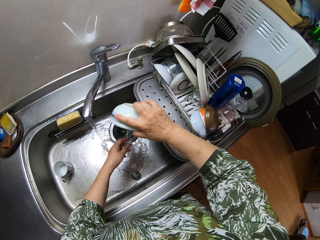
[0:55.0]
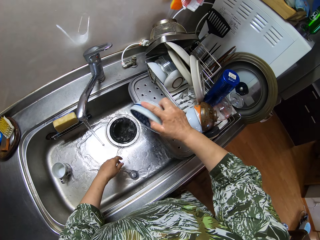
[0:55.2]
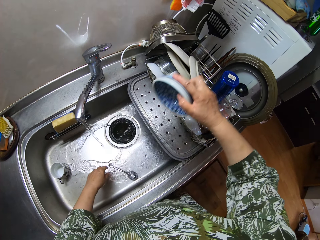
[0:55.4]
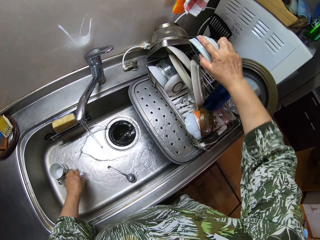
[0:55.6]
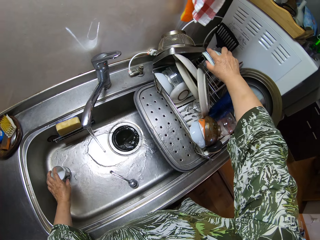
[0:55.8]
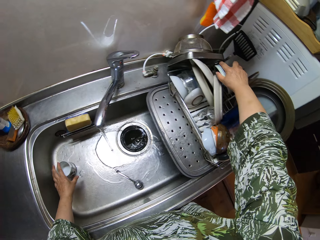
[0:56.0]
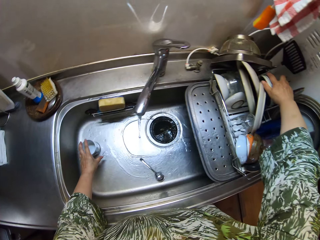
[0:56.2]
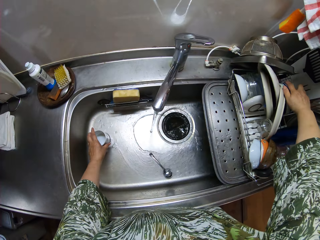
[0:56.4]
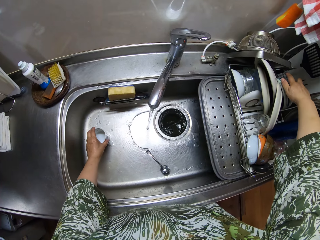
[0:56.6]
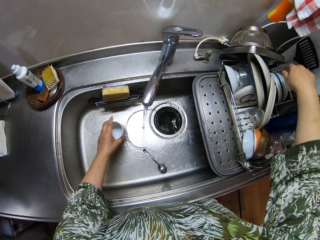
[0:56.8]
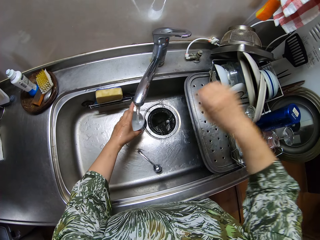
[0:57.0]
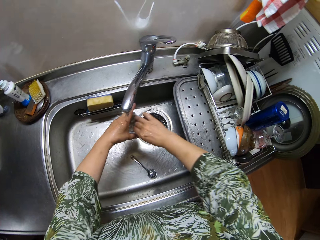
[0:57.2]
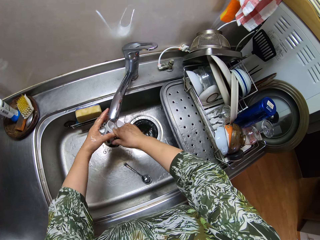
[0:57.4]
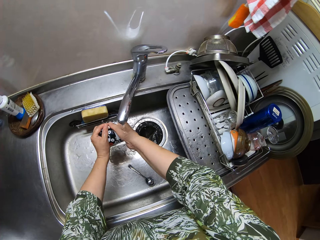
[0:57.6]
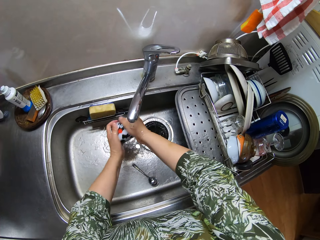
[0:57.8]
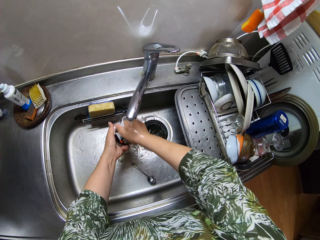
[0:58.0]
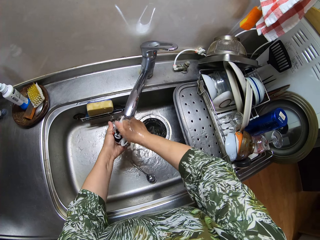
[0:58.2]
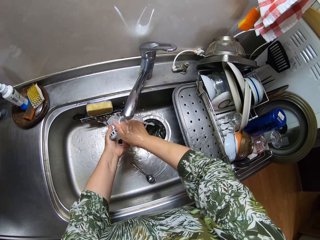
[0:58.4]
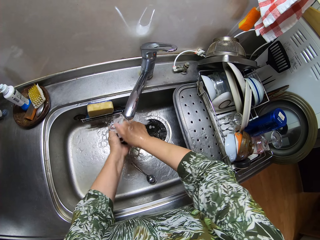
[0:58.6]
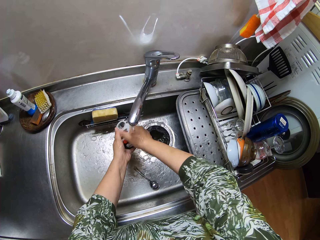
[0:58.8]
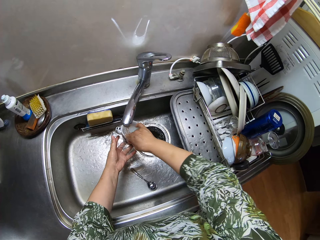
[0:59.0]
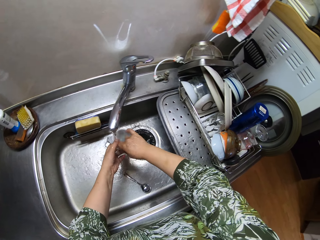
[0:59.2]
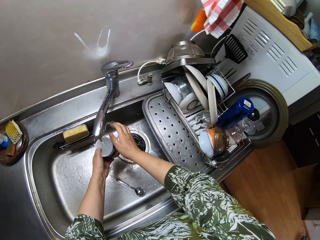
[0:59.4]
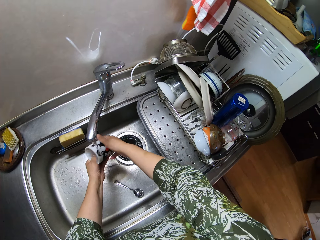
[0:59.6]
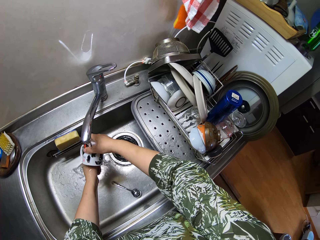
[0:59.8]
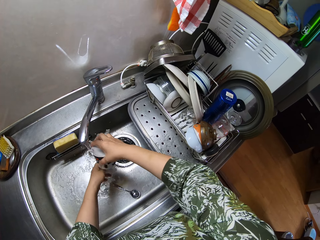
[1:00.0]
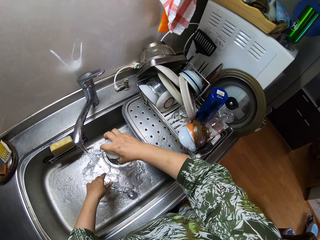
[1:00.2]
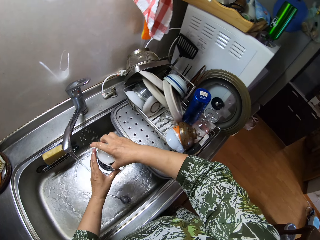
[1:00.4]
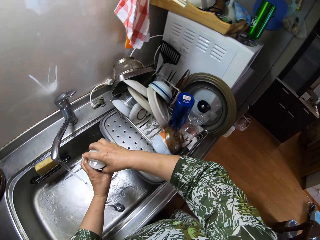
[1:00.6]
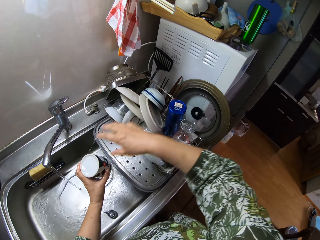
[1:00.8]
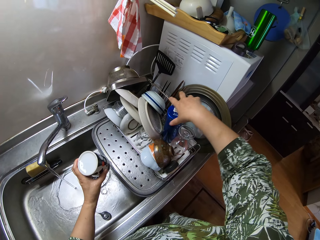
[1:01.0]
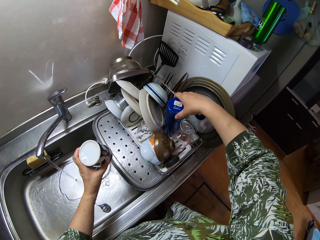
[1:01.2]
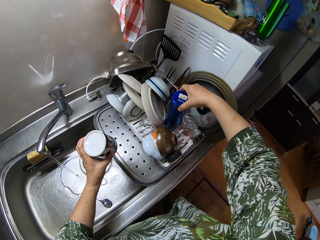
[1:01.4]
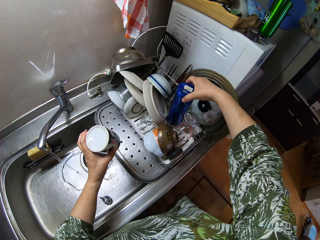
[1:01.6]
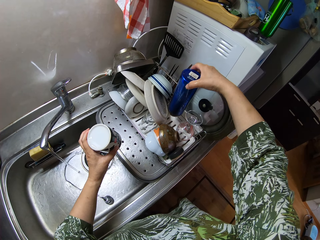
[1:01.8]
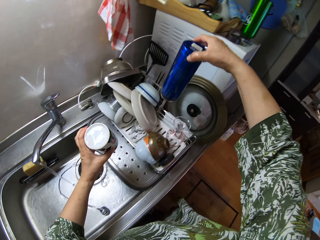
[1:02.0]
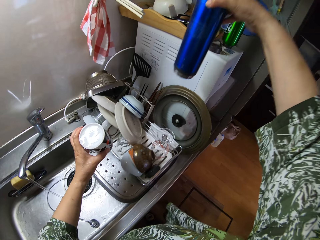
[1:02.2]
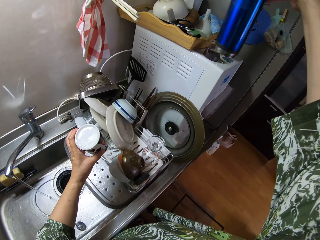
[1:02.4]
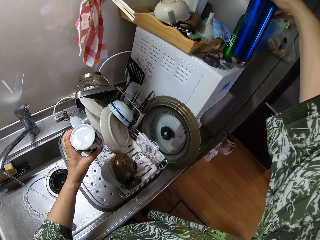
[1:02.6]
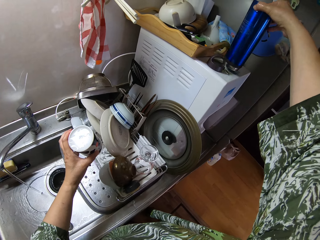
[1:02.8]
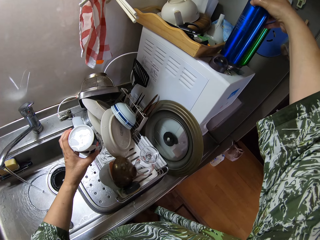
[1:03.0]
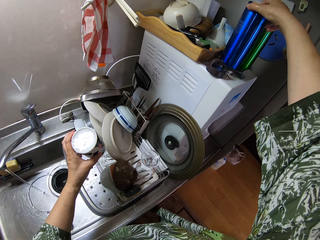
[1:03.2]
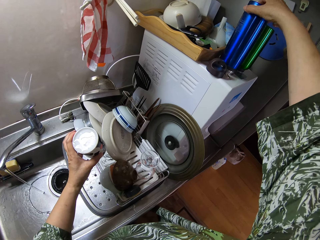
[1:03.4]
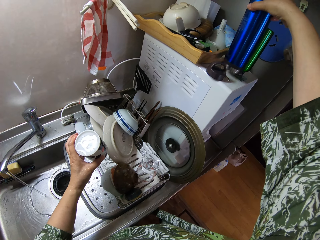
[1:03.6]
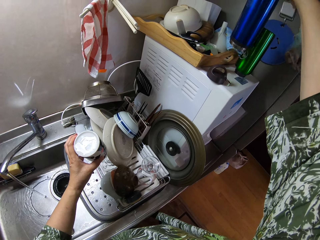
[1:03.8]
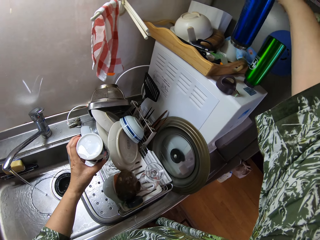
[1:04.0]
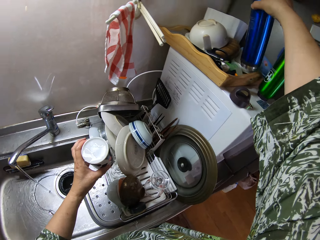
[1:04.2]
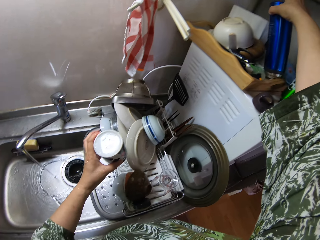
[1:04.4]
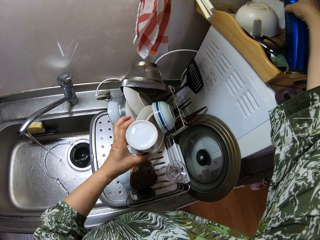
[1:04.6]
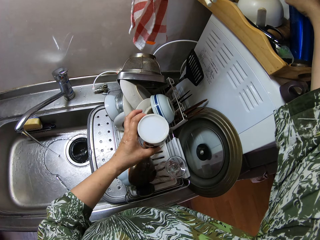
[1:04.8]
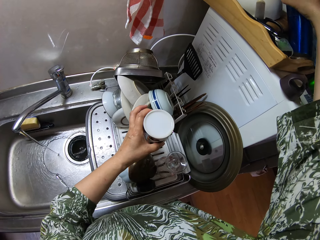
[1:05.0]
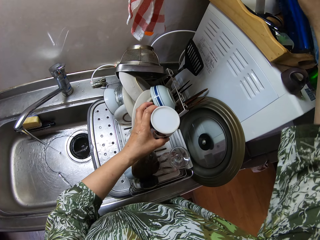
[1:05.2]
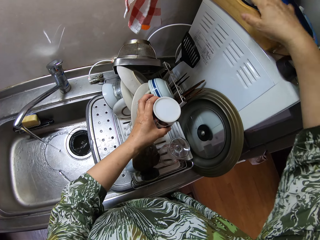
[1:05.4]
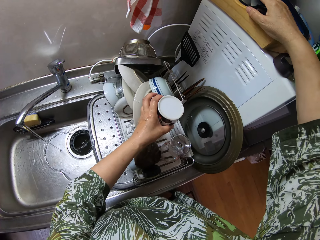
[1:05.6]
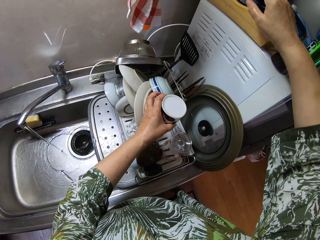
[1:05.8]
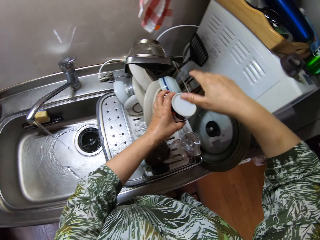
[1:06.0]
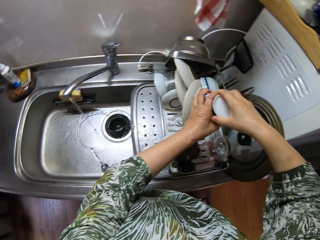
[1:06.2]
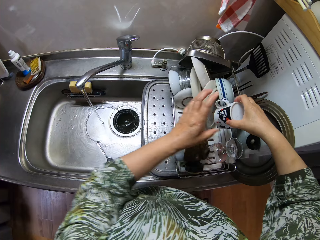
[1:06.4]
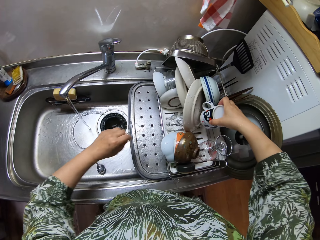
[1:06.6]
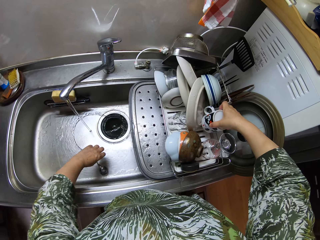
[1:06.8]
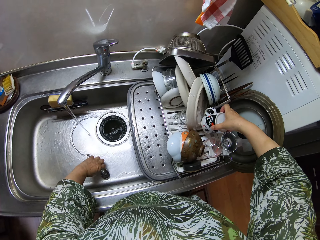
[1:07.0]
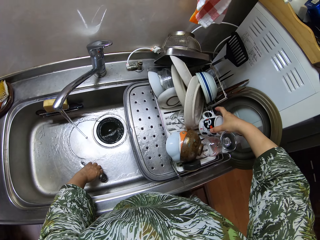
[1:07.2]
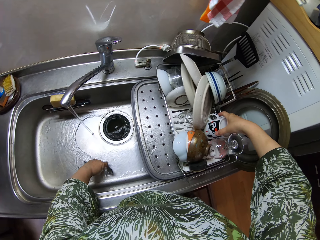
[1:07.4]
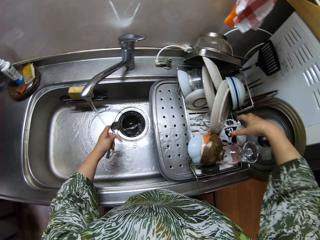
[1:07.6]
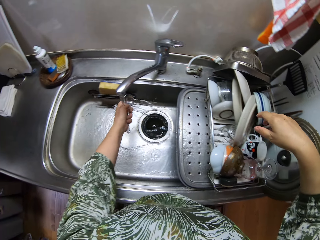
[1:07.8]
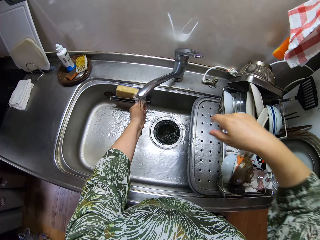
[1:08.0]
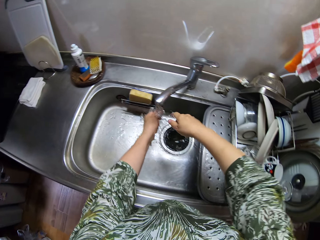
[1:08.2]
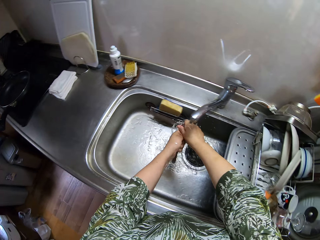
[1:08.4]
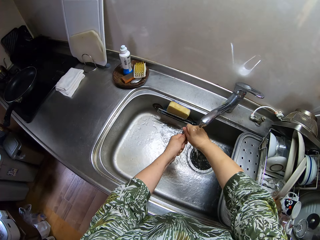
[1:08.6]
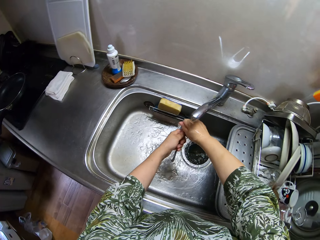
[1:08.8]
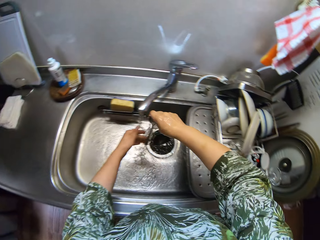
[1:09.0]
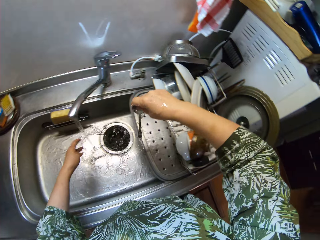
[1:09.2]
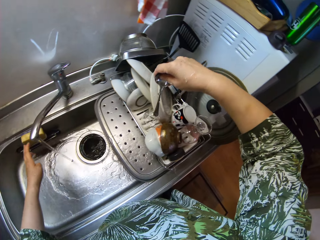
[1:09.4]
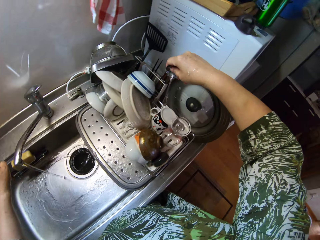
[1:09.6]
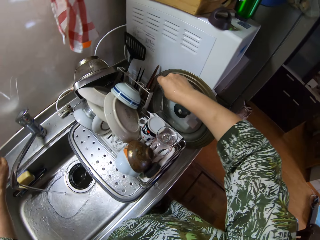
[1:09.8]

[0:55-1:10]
The camera wearer puts the bowl into the utensil holder. They pick up the cup. They rinse the cup. They drop the cup on a rack. They lift a water bottle from the utensil holder. They position the bottle on top of a dispenser. They put the bottle in a wooden utensil holder. They switch the cup to the right hand. They put the cup in a utensil holder. They pick up the spoon in the sink. They rinse the spoon.

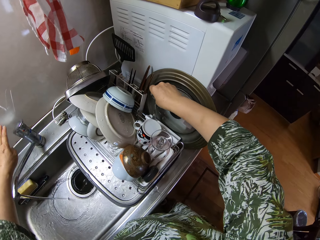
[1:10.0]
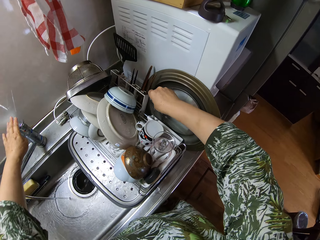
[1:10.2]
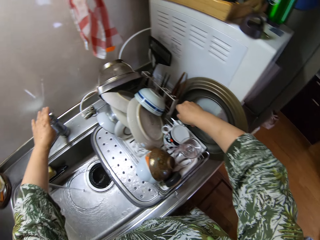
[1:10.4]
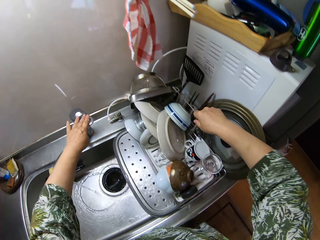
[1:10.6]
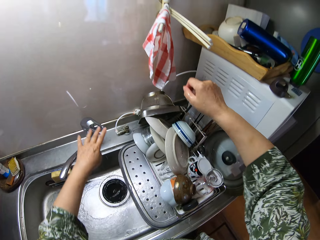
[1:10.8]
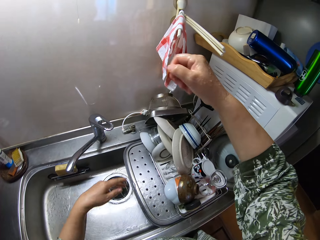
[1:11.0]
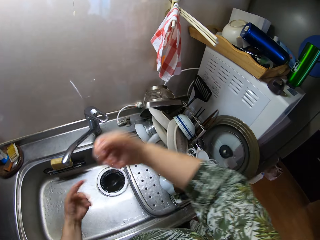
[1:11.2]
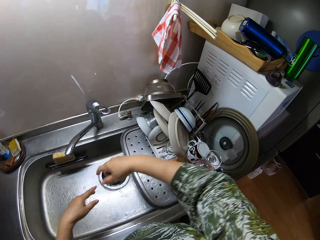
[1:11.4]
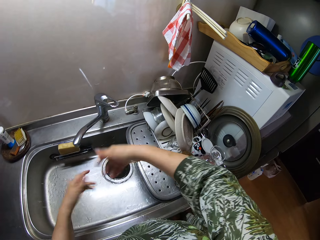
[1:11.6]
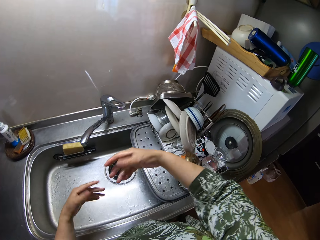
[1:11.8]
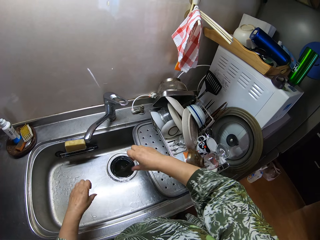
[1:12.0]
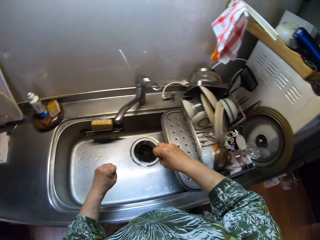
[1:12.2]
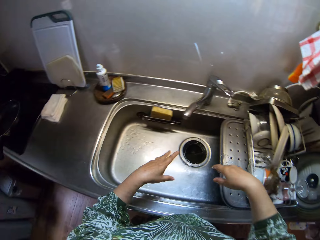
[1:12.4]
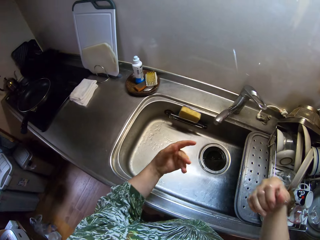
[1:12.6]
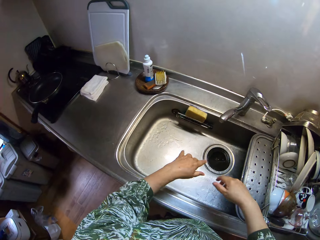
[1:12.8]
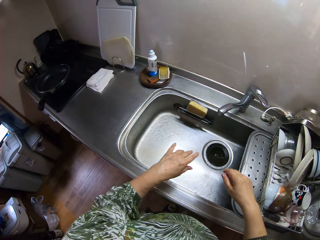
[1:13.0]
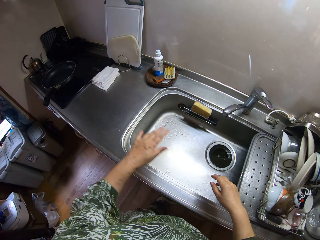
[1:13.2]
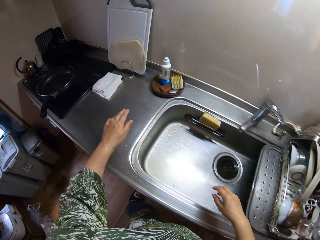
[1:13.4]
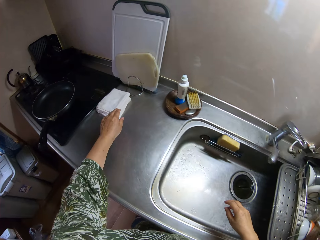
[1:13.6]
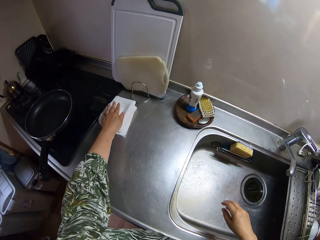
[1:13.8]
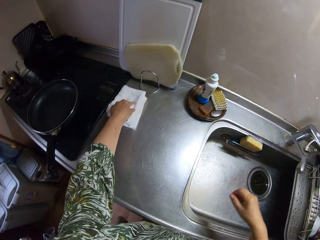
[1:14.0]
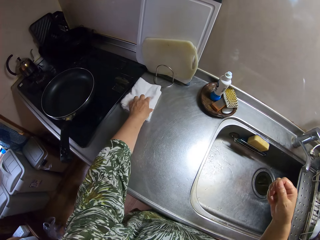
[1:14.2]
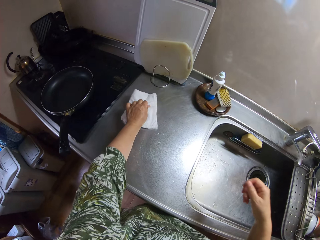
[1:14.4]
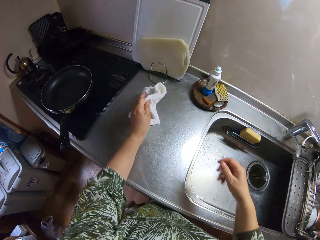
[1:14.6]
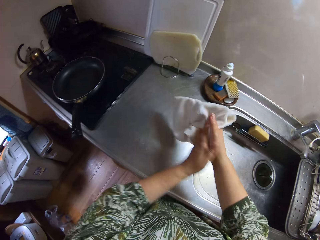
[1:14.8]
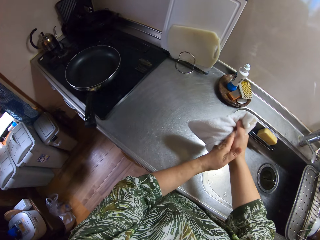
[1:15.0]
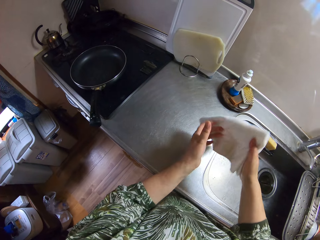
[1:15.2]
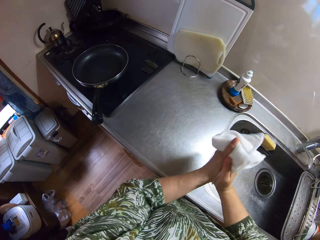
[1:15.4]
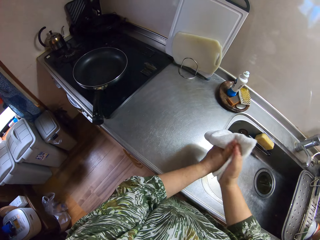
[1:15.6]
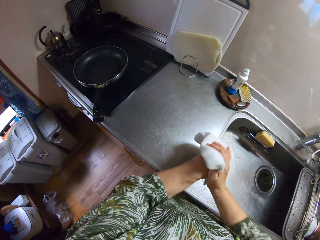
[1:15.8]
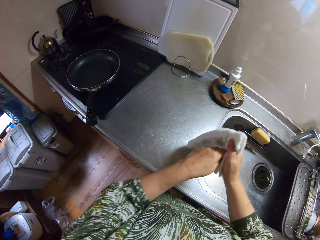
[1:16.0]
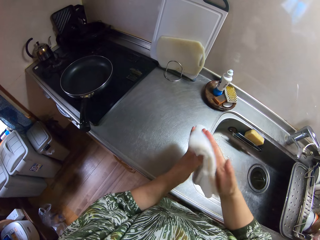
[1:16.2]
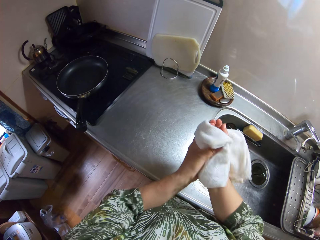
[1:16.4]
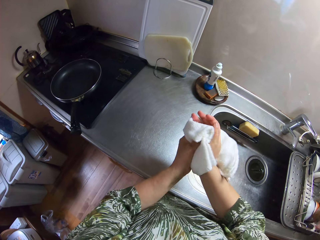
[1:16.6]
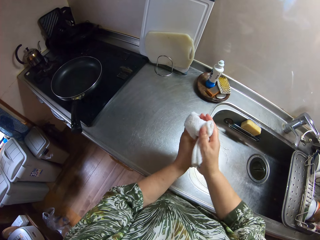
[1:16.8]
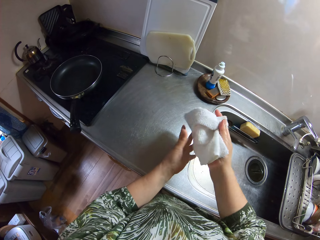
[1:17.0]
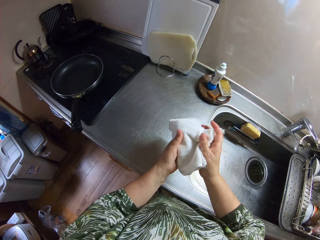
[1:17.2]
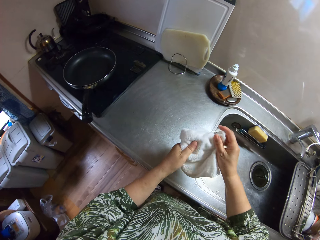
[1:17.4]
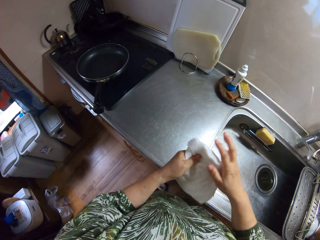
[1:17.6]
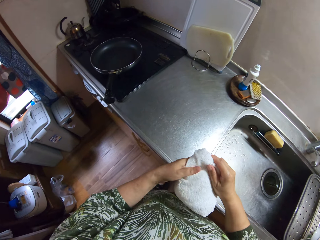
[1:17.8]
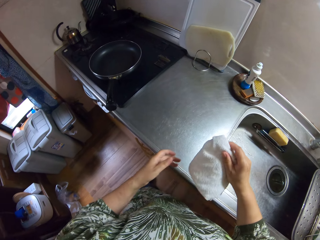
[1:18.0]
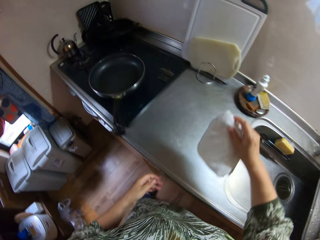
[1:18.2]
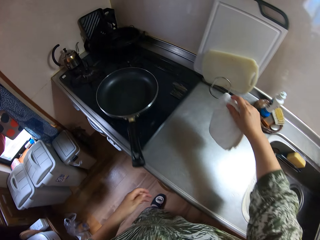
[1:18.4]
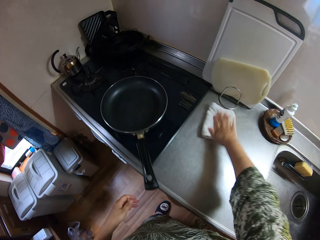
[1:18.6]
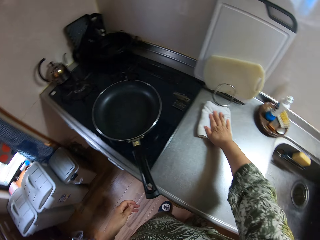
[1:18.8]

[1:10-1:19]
The camera wearer puts the spoon in the utensil holder. They turn off the tap. They shake both hands. They dry hands. They pick up a wash cloth on the counter. They wipe hands using the wash cloth.
